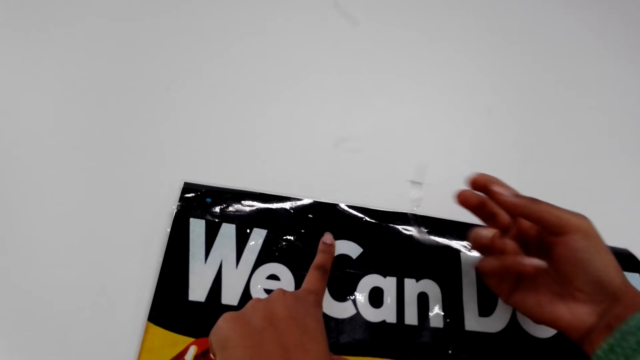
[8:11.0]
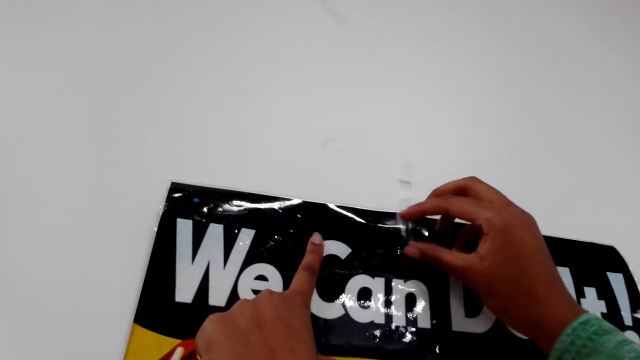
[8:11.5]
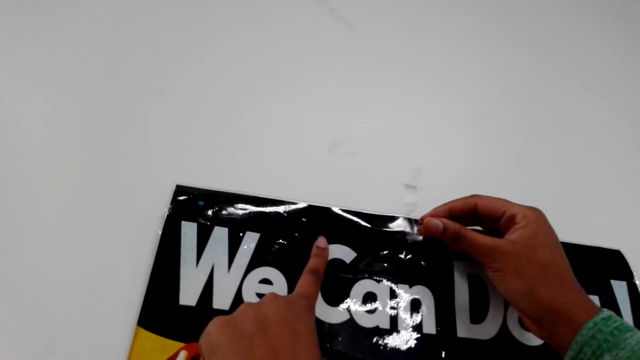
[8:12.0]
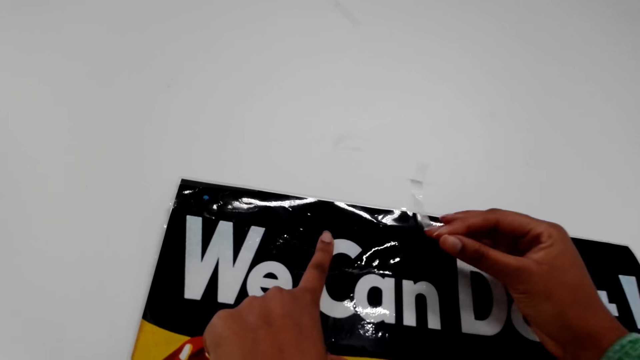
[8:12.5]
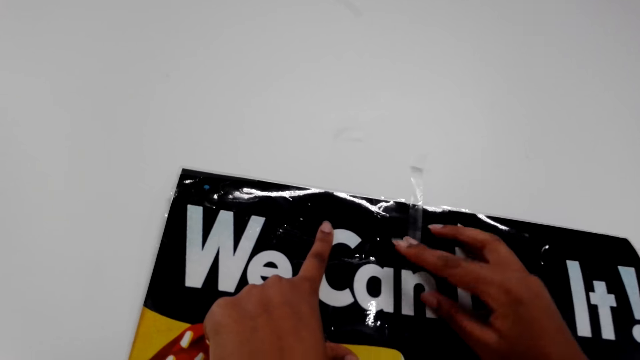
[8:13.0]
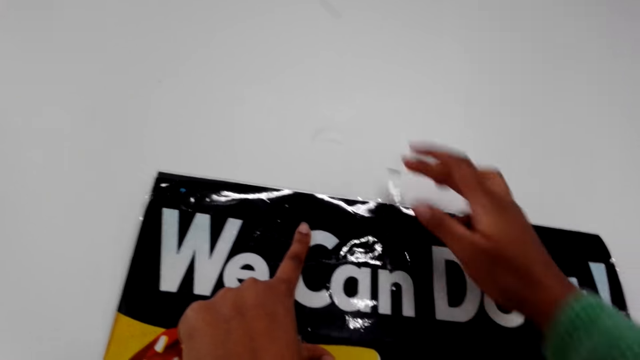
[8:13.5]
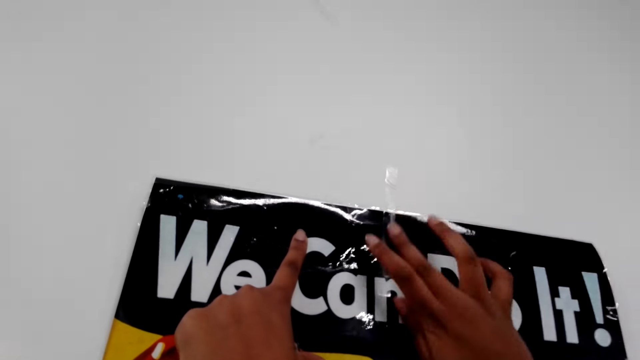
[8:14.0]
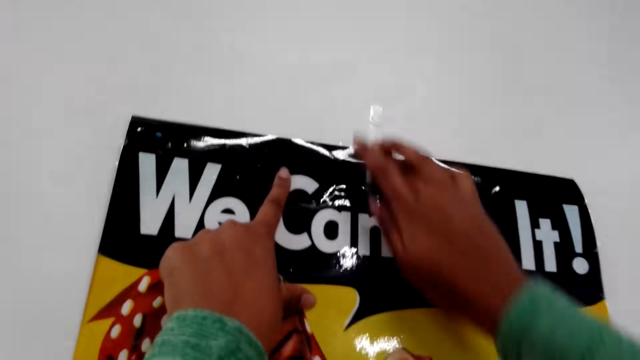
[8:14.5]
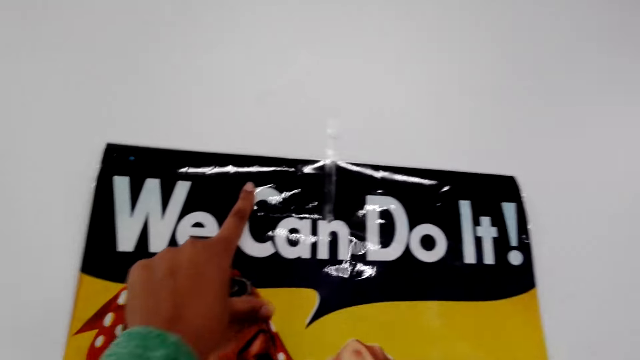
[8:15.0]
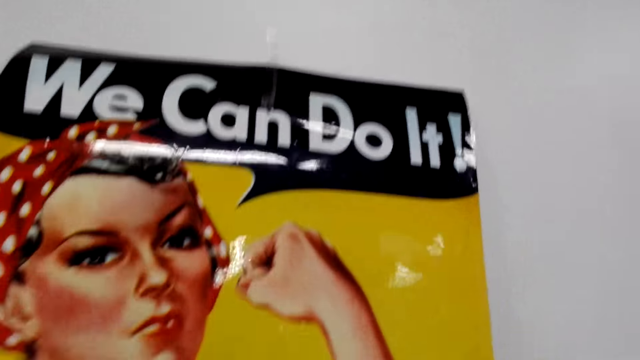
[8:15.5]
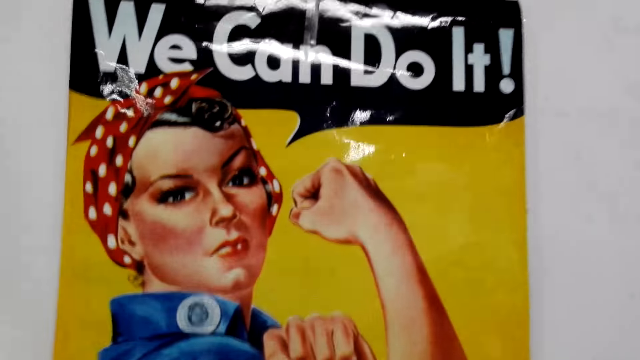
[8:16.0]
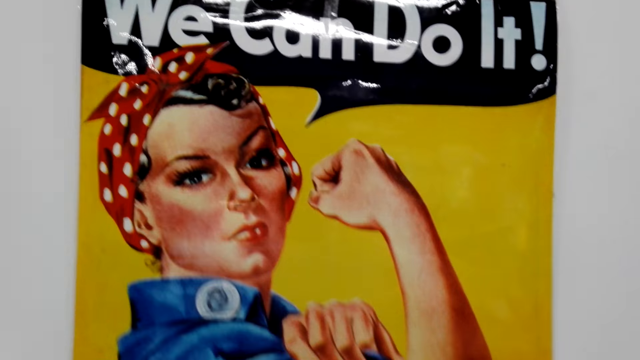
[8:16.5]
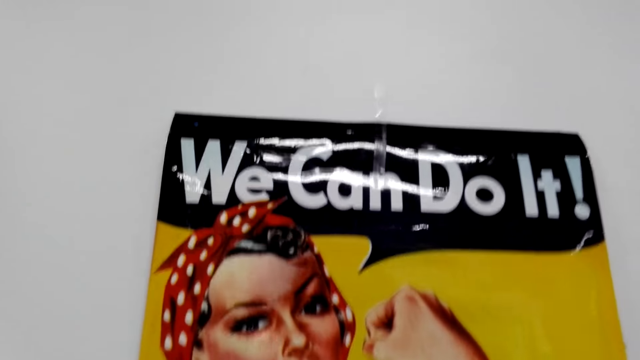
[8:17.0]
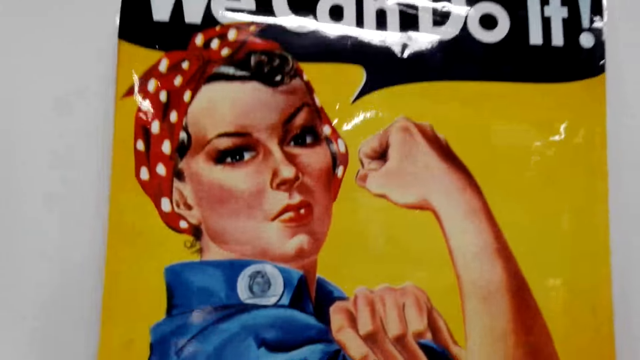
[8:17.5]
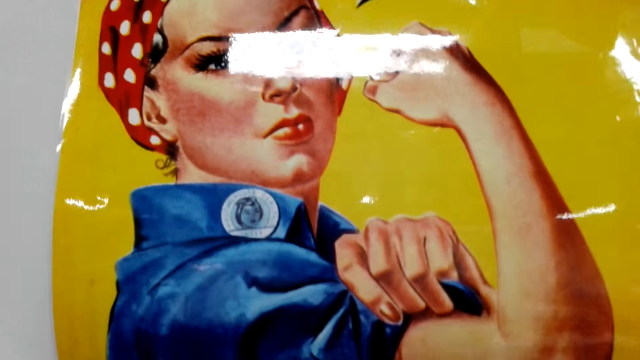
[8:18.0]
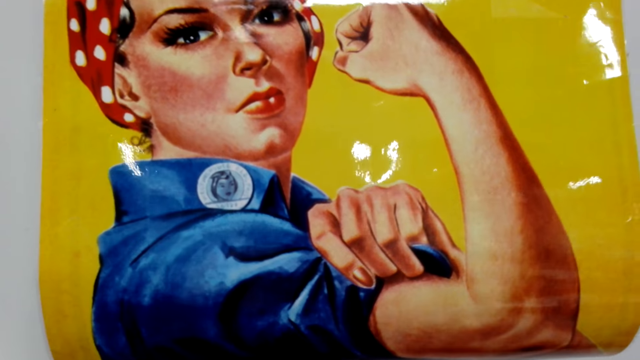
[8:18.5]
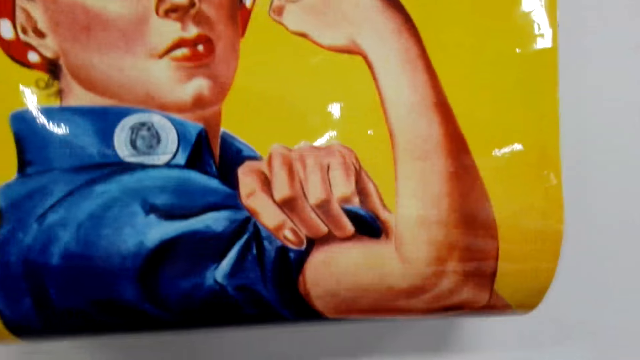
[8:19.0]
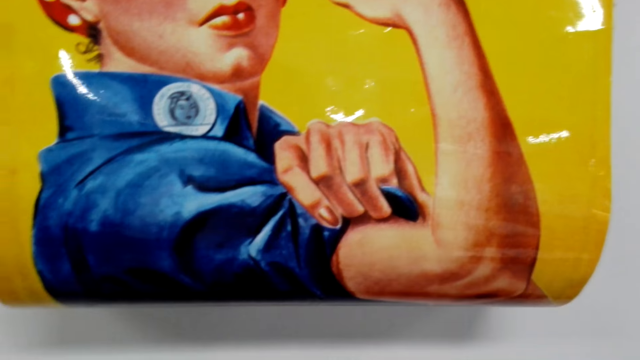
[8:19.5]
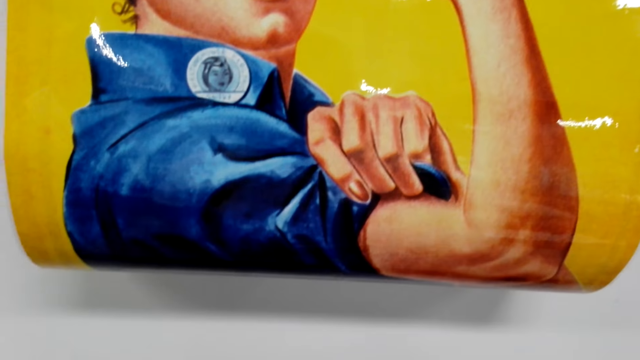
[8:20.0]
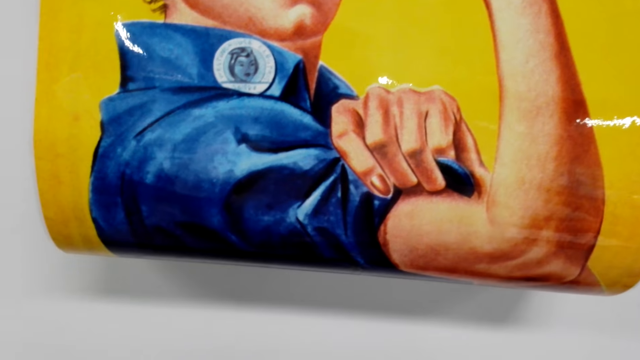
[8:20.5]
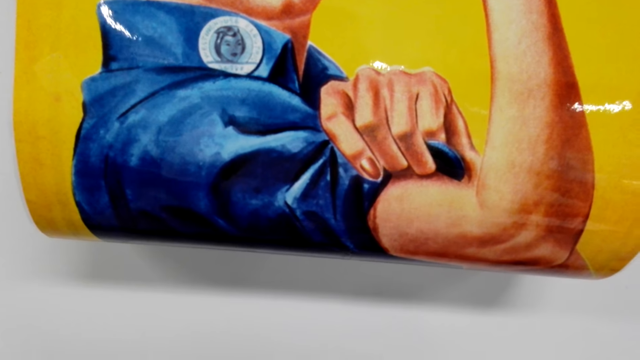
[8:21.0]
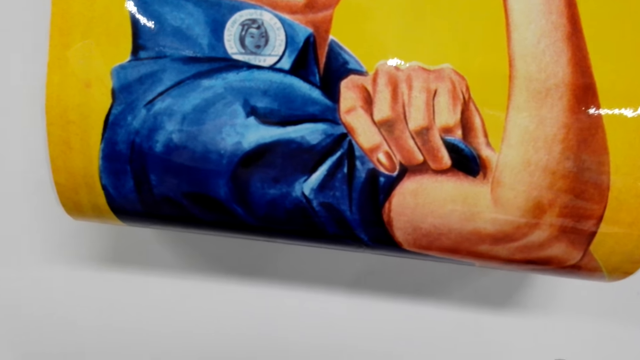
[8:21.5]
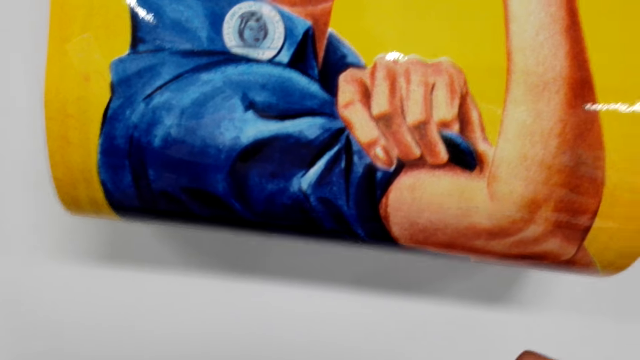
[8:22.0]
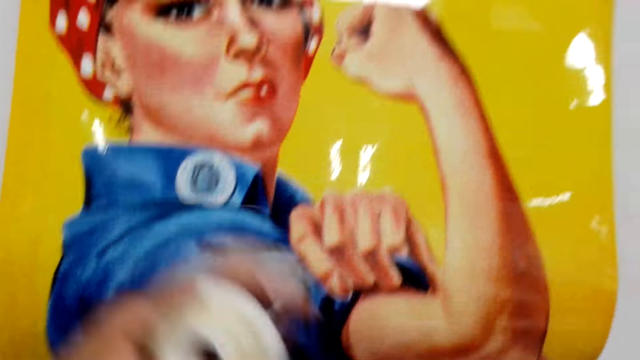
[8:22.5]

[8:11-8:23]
The camera wearer holds down the wall art on the wall with a tape.

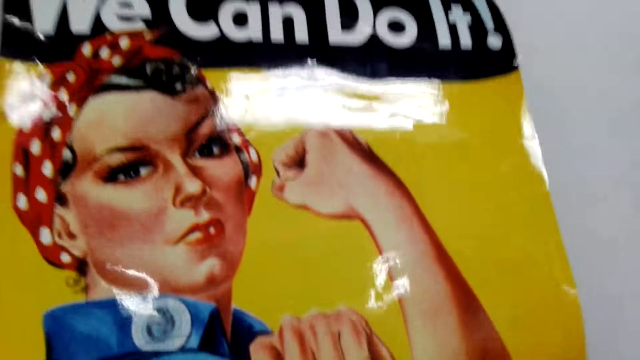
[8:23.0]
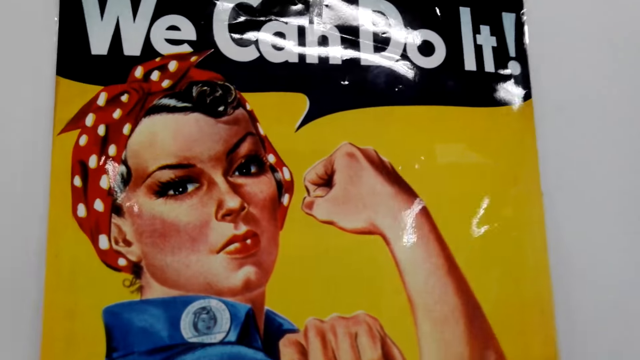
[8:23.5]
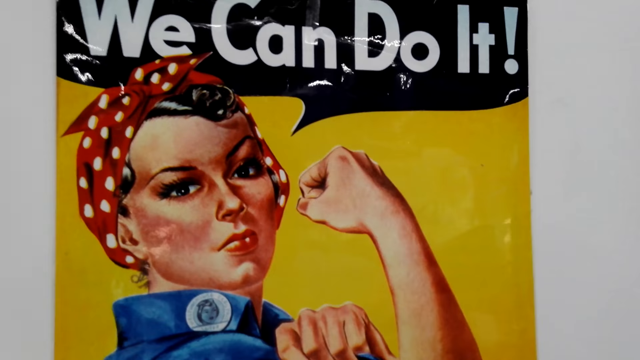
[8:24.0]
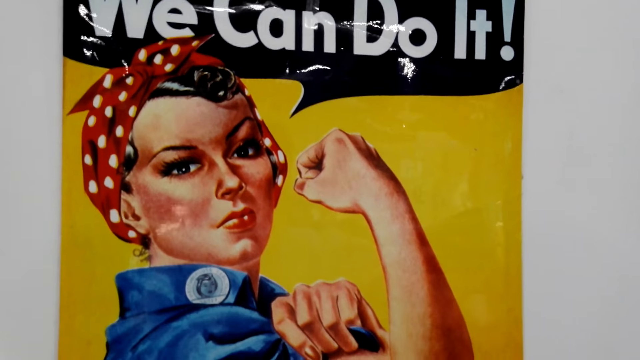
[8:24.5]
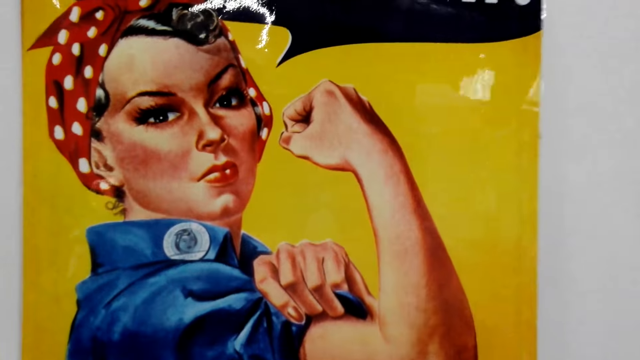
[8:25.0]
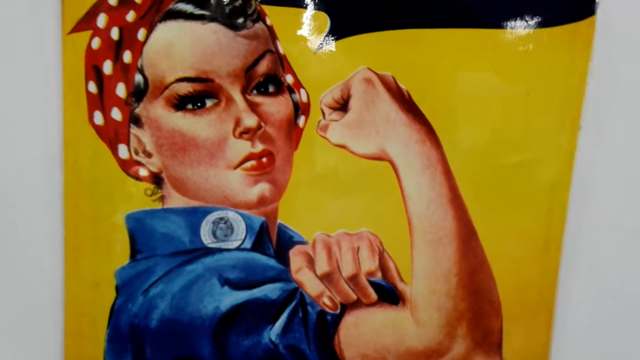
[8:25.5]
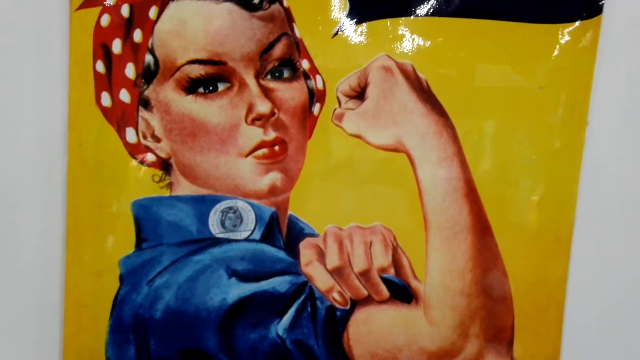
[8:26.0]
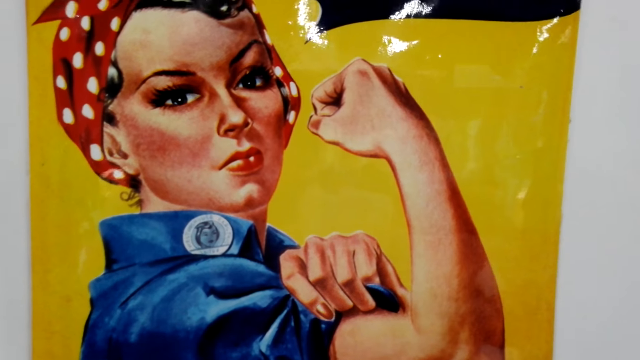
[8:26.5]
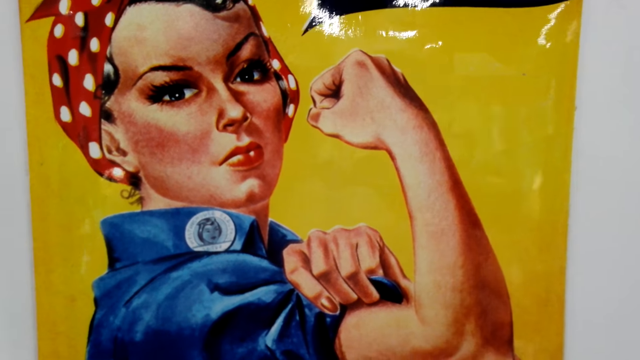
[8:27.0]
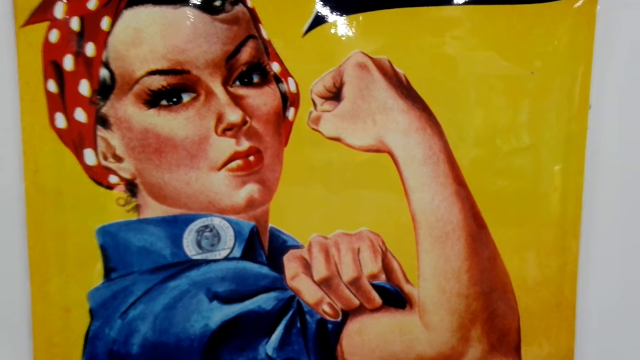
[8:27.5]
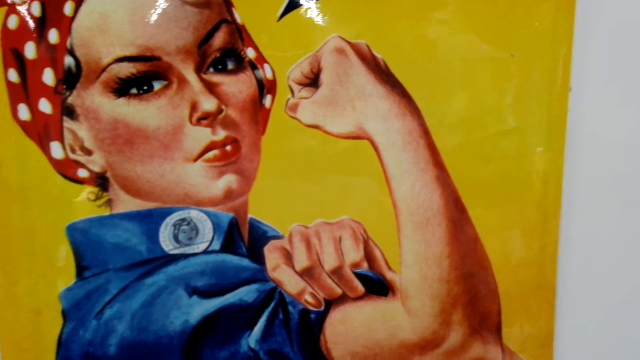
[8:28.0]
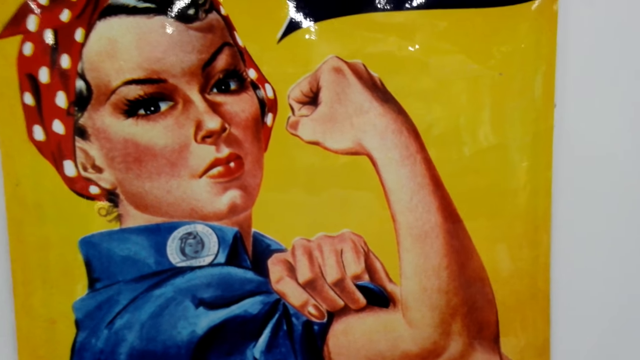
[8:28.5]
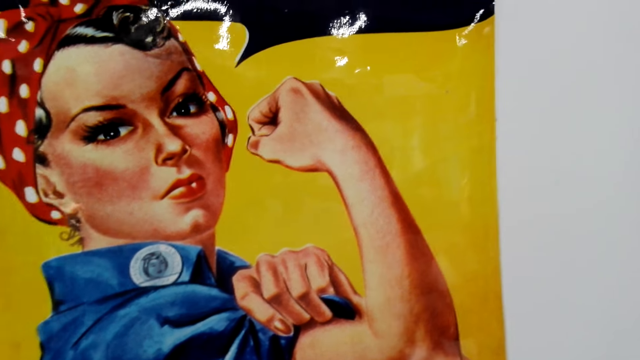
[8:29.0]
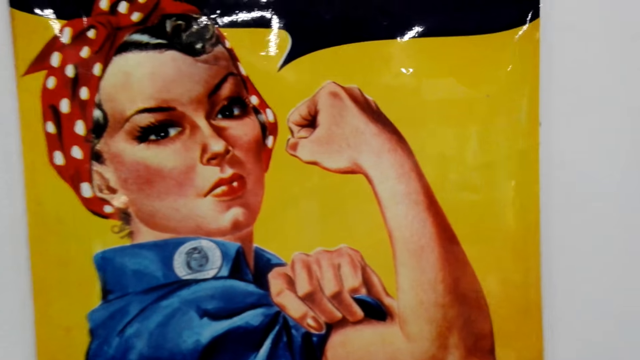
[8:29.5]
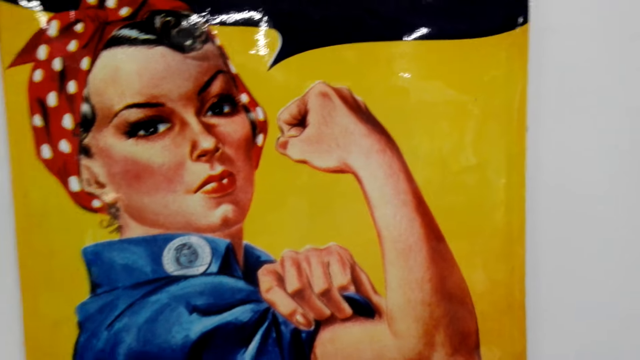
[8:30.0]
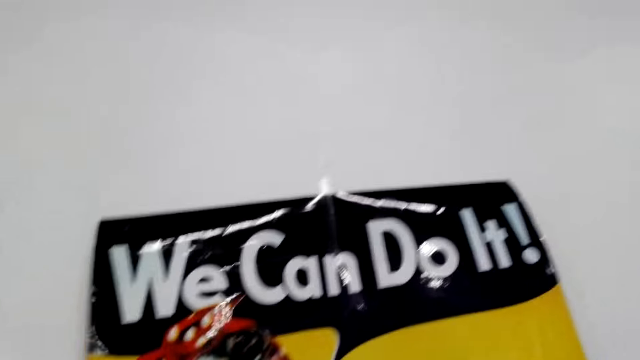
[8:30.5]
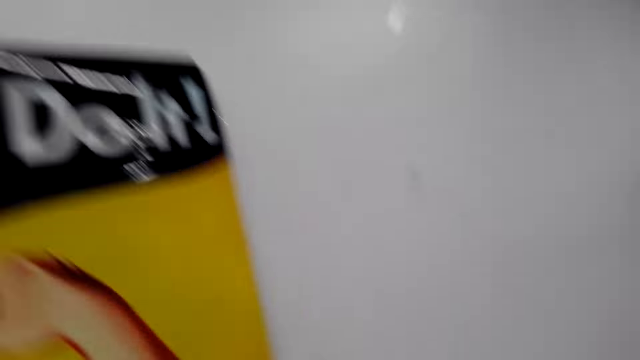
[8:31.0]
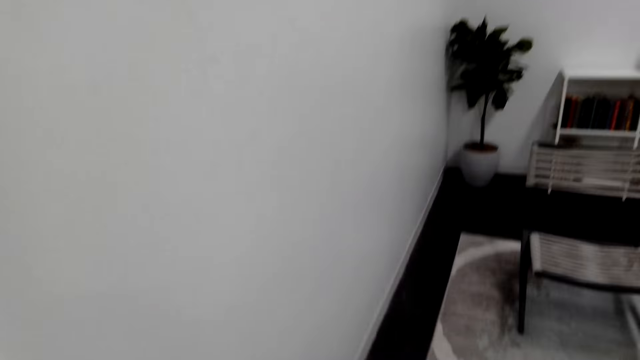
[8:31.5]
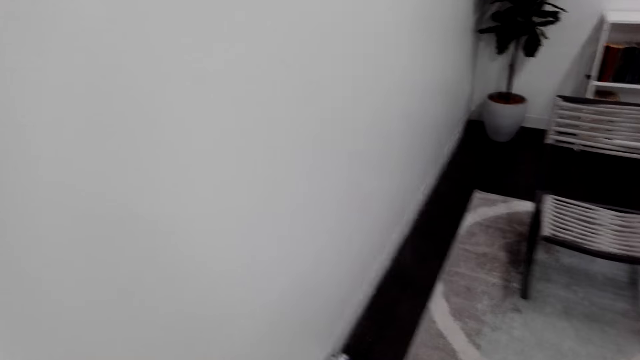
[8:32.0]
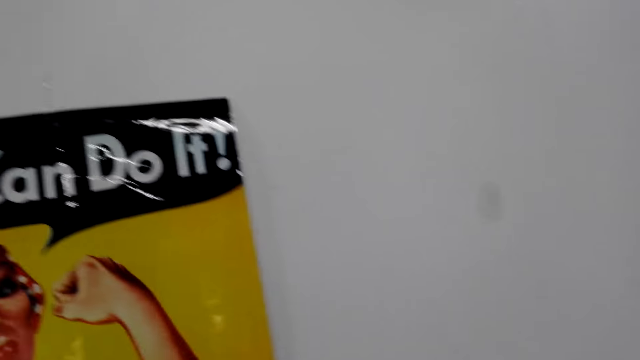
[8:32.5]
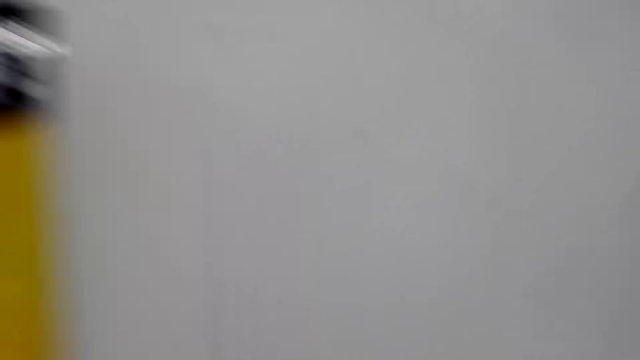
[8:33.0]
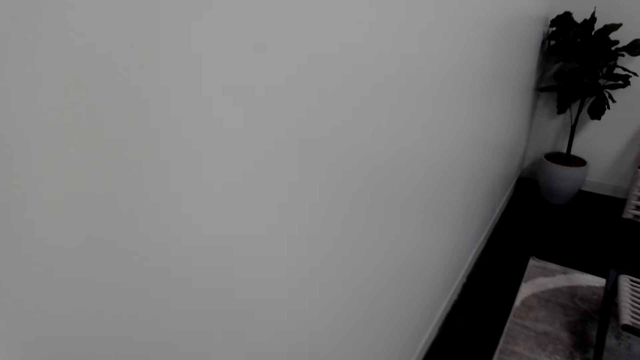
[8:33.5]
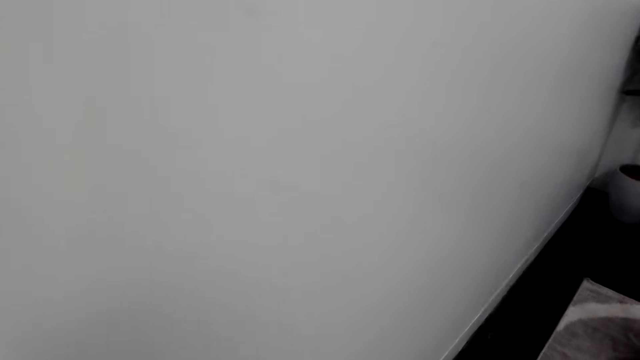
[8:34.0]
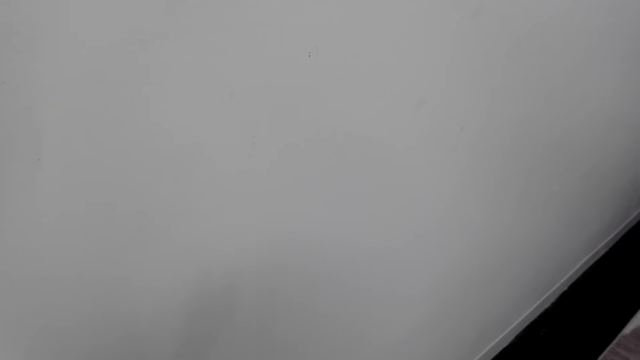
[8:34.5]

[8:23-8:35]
The camera wearer looks around.
